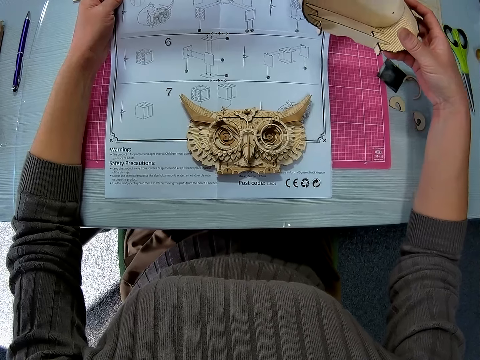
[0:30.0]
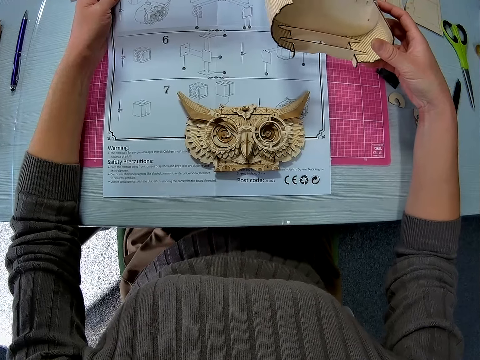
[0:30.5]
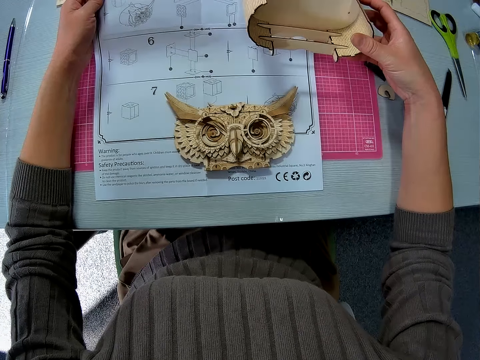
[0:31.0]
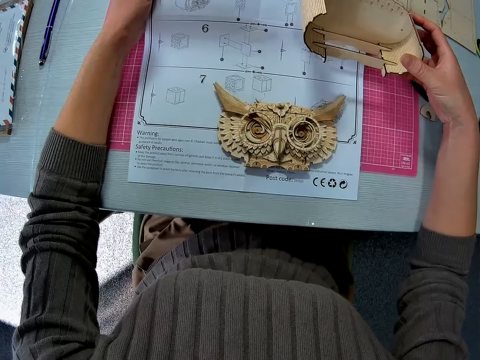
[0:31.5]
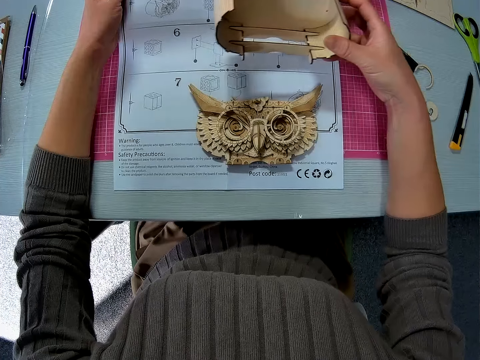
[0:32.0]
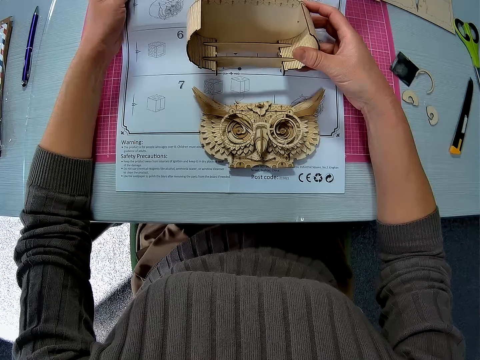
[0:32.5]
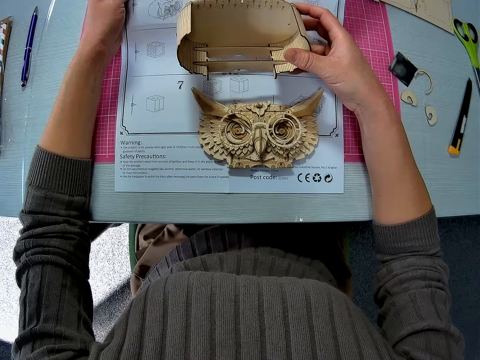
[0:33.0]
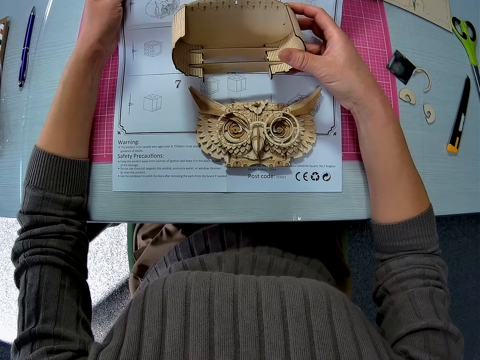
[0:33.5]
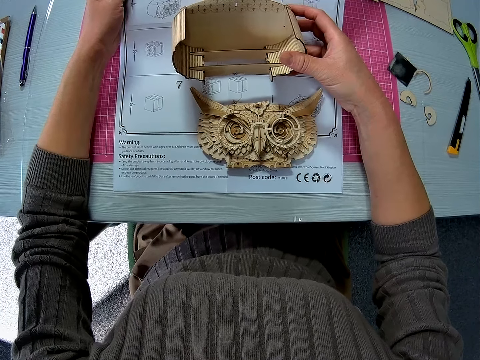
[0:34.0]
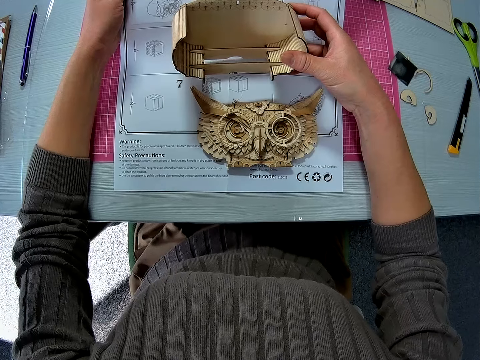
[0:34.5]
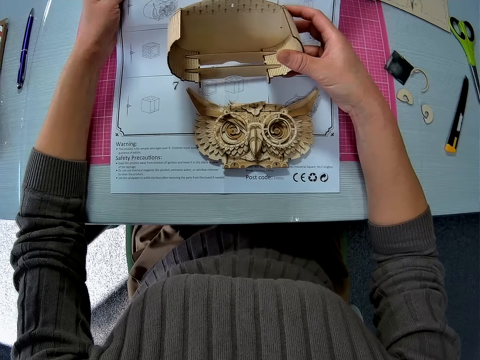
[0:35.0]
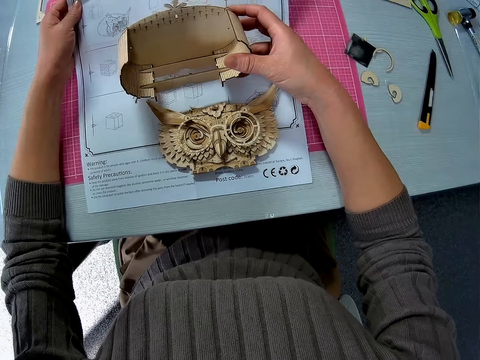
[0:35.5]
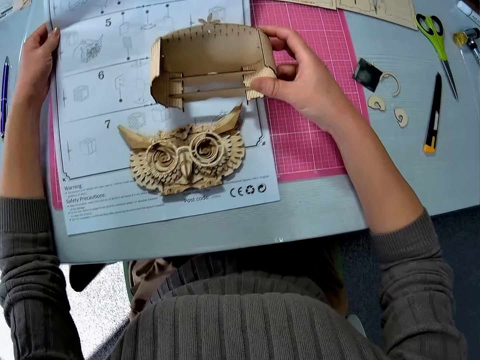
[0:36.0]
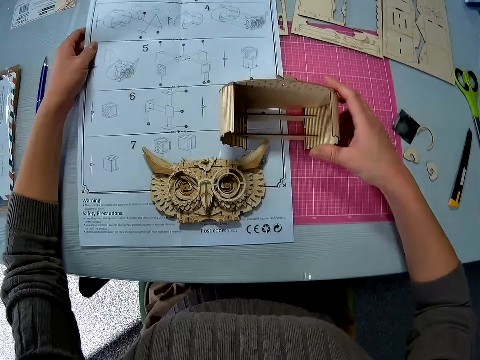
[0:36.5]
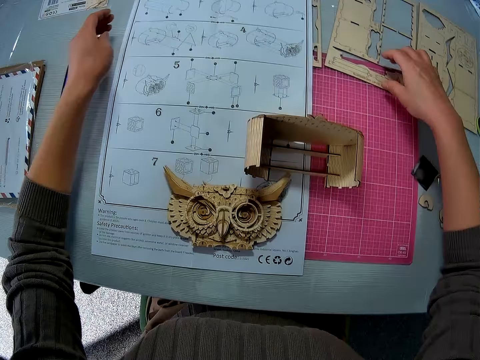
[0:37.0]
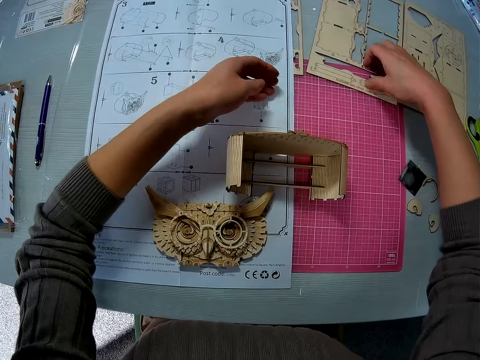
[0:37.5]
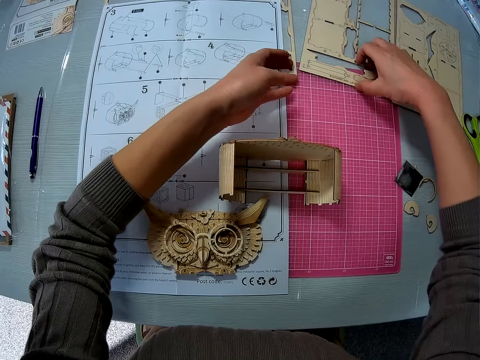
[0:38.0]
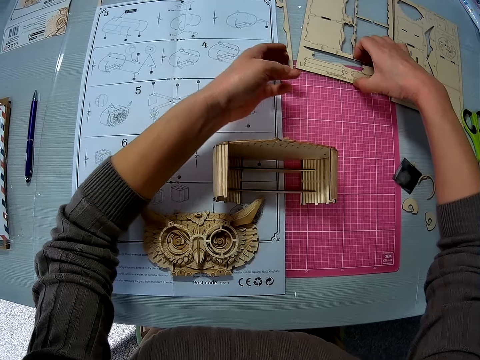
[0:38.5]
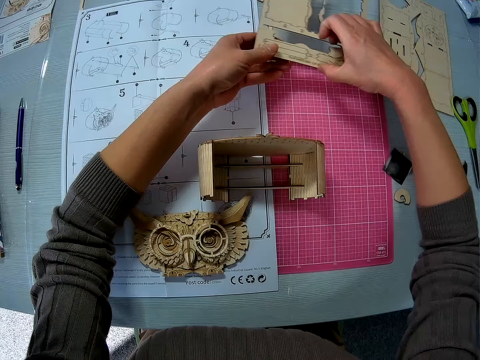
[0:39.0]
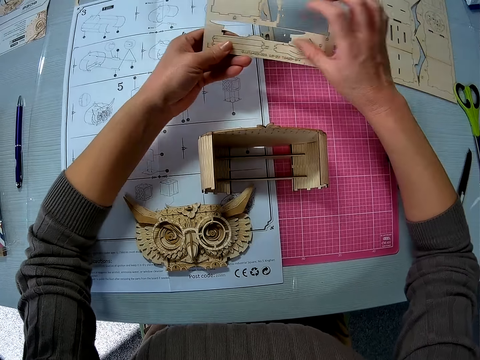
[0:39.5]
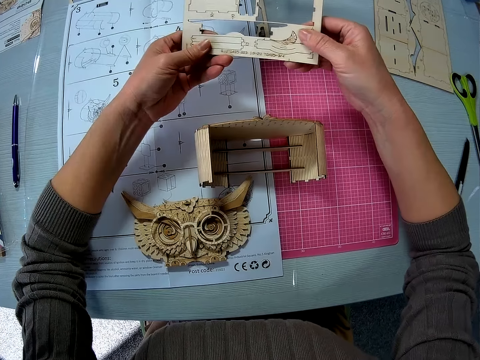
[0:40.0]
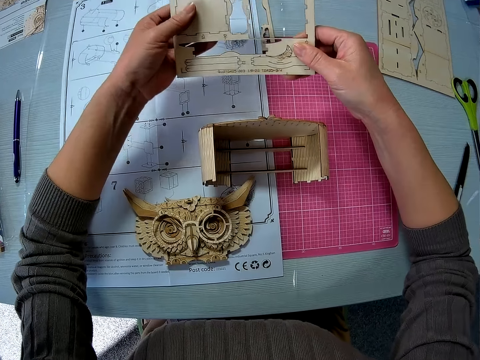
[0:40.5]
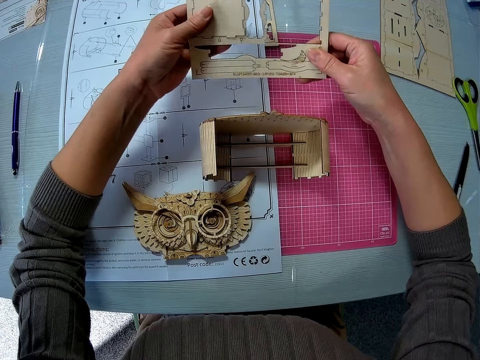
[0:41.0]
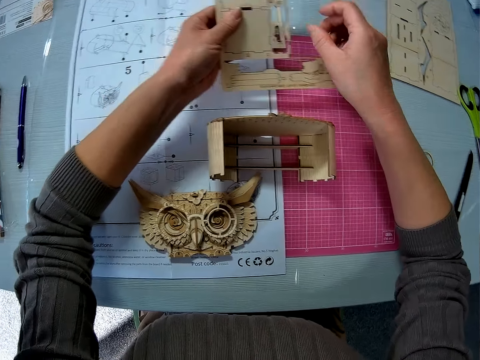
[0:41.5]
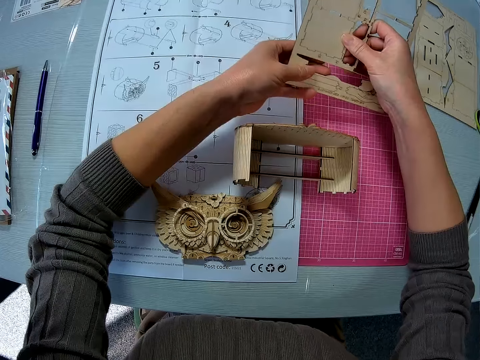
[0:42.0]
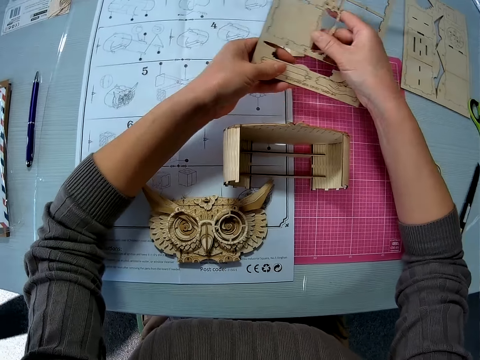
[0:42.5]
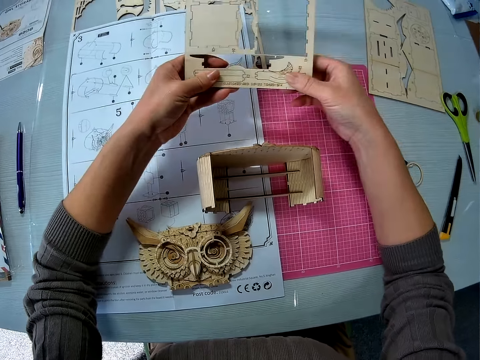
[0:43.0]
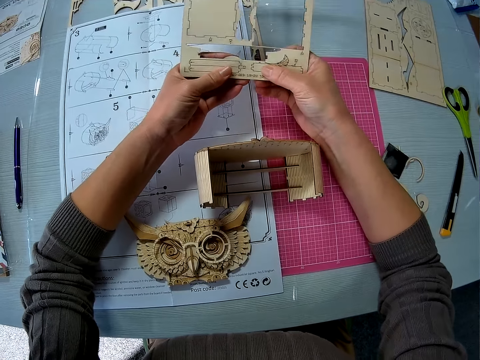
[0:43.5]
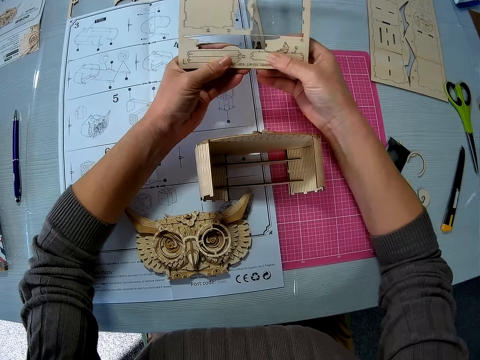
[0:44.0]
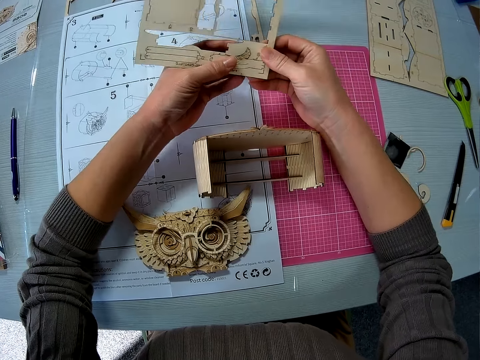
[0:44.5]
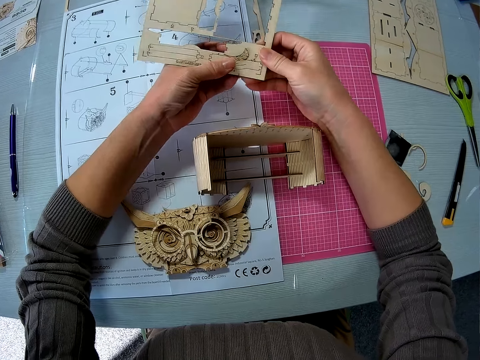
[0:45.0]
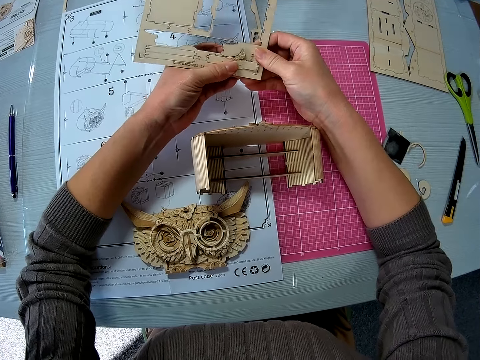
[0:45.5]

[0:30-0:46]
The camera wearer compares the bottom part of the 3D owl puzzle model with the drawing. They put the bottom part of the 3D owl puzzle model on the table. They pick up the laser cut wood craft kit or wooden sheet from the table. They examine the wooden sheet.

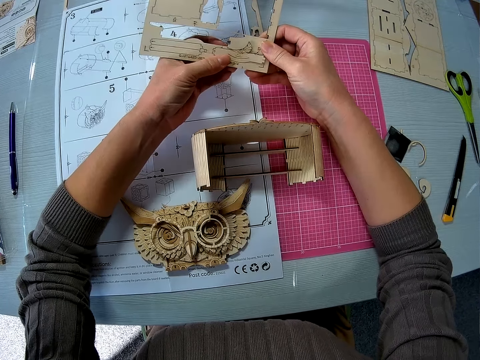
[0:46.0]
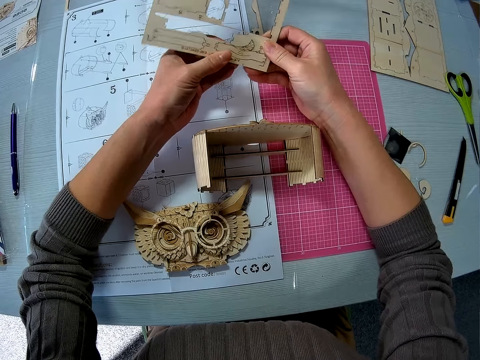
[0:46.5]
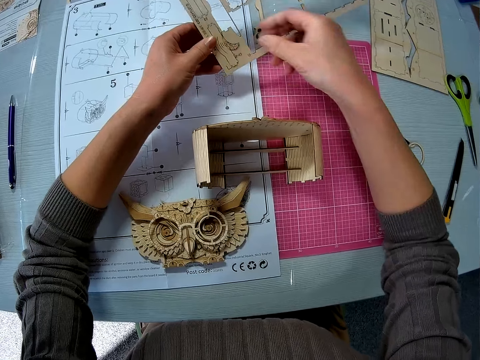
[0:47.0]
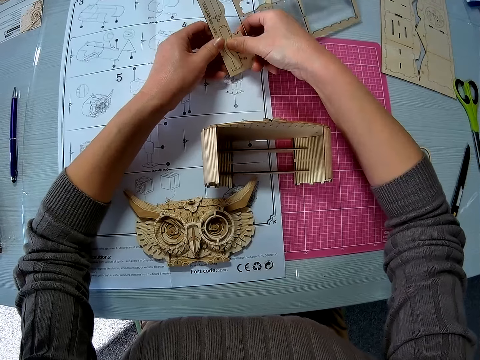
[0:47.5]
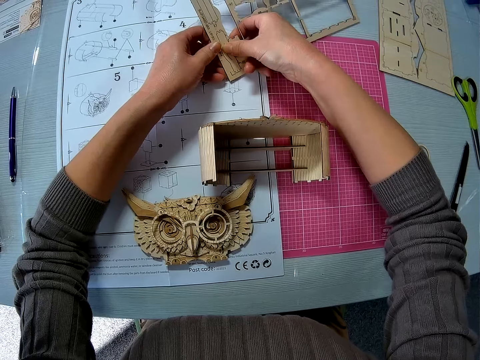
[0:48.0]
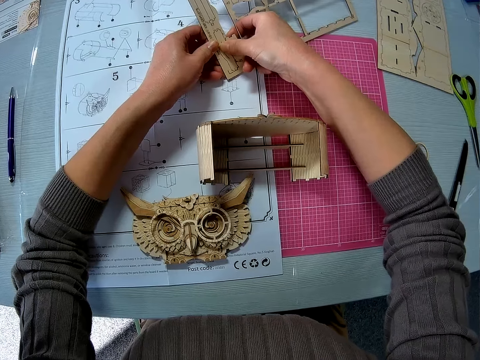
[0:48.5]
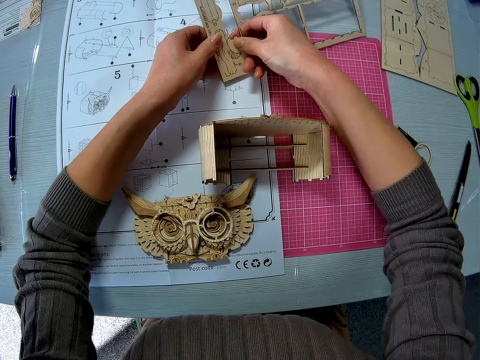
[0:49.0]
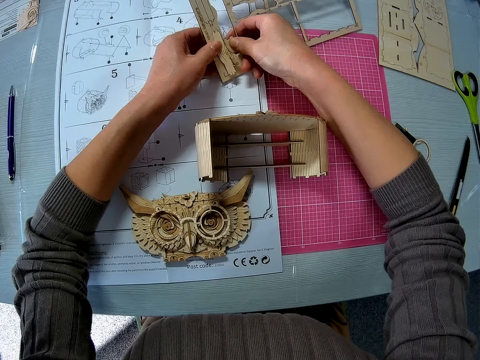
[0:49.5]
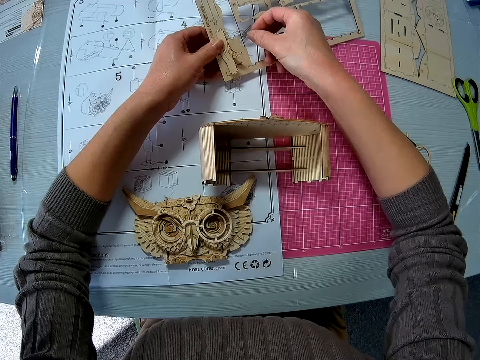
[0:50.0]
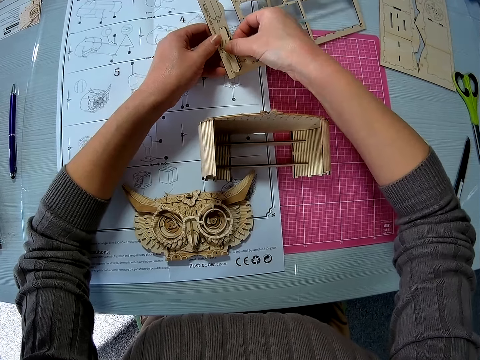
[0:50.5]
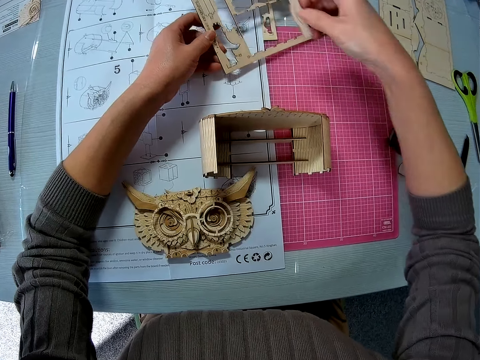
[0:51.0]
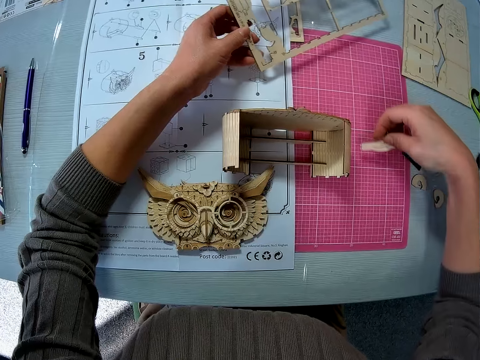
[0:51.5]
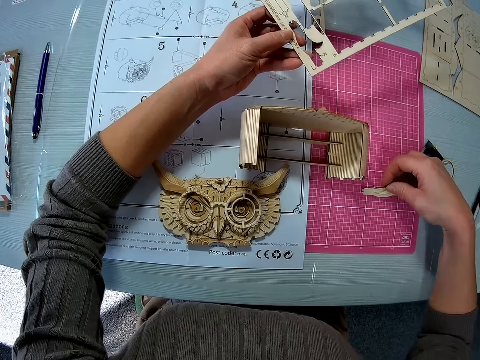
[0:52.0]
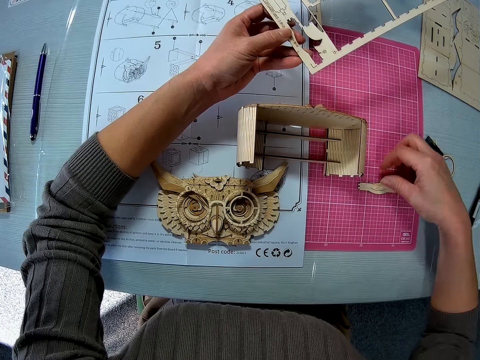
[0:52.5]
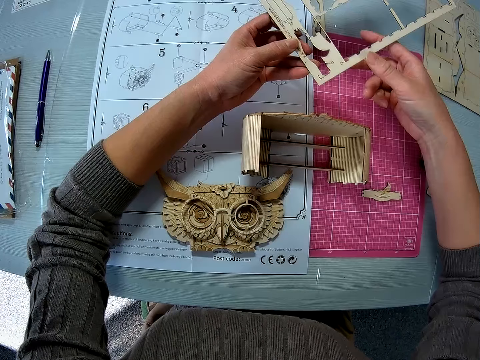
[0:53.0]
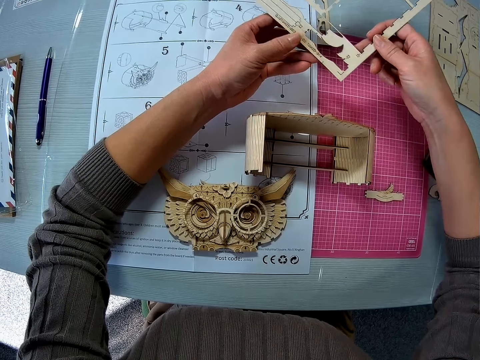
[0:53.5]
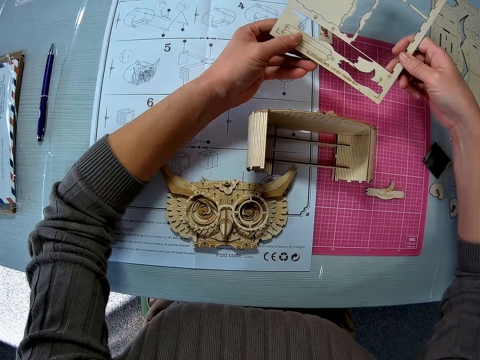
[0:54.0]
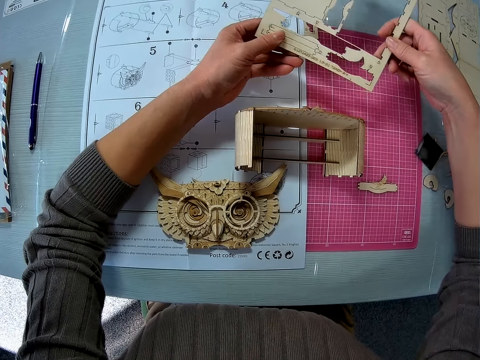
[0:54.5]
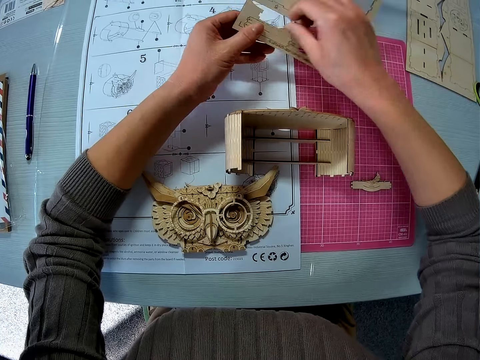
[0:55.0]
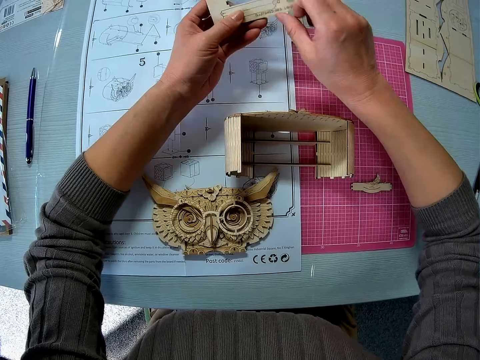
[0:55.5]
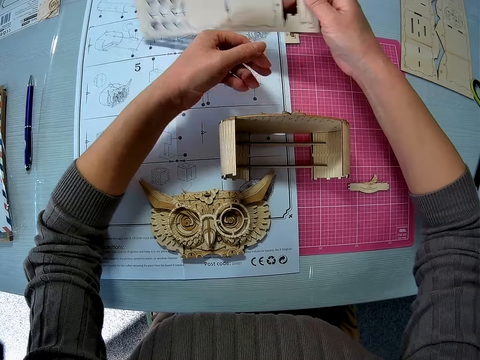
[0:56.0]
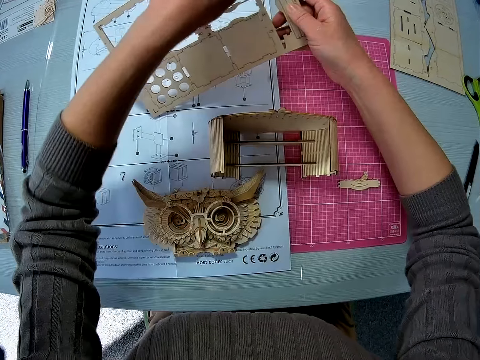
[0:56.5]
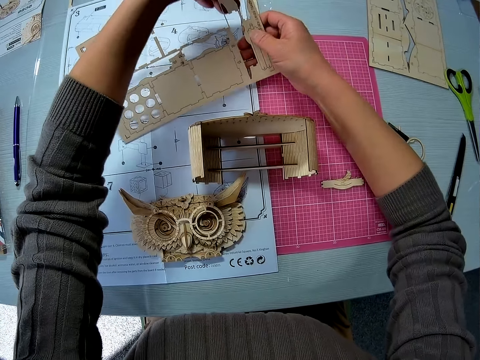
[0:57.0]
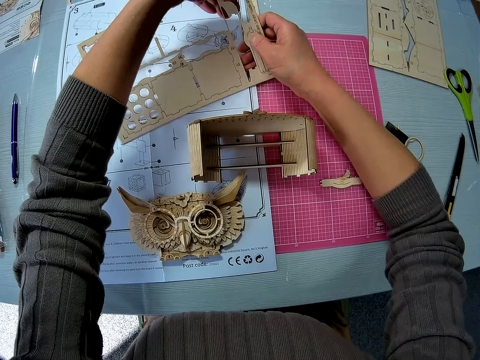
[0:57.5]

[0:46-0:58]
The camera wearer removes a wooden craft shape from the laser cut woodcraft kit. They put the wooden craft shape on the table. They remove a wooden craft shape from the laser cut woodcraft kit.
